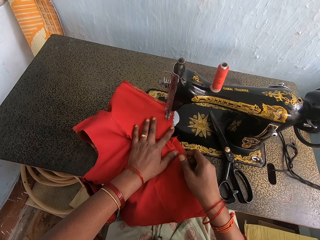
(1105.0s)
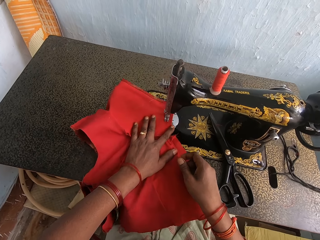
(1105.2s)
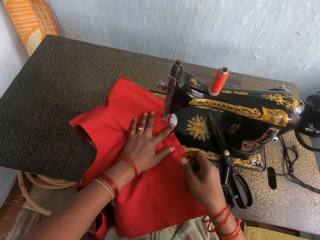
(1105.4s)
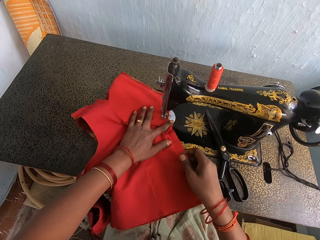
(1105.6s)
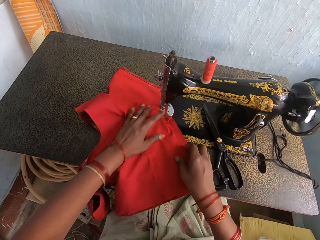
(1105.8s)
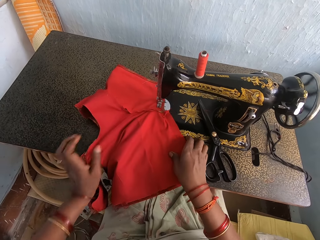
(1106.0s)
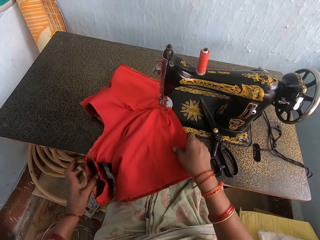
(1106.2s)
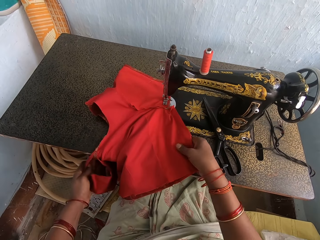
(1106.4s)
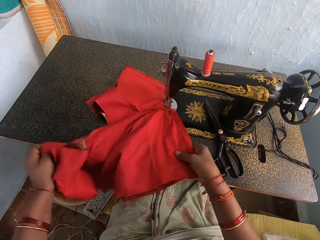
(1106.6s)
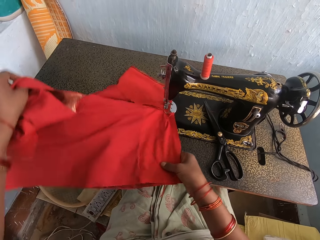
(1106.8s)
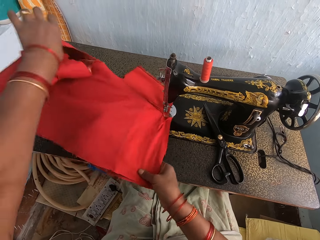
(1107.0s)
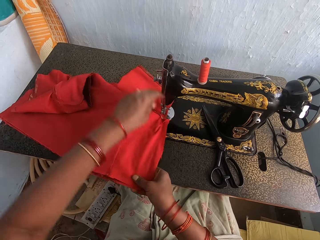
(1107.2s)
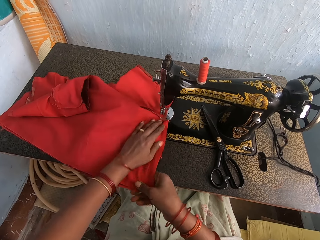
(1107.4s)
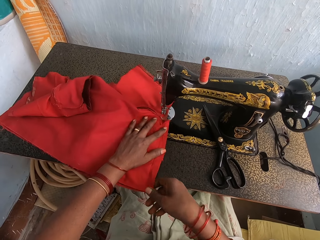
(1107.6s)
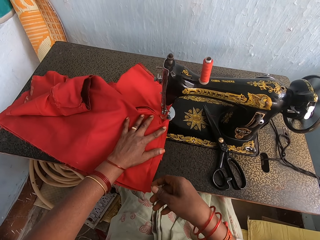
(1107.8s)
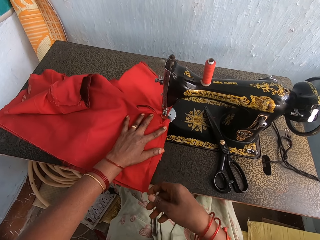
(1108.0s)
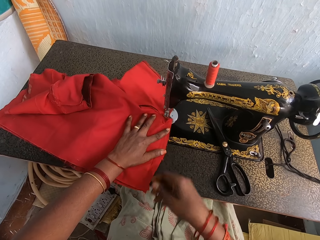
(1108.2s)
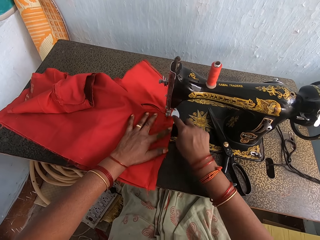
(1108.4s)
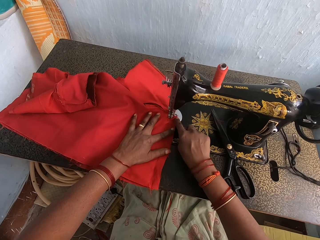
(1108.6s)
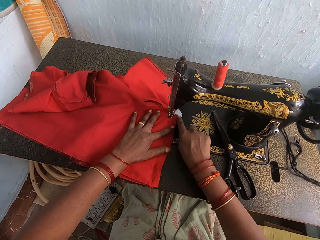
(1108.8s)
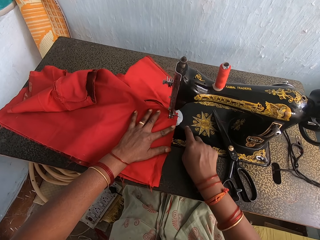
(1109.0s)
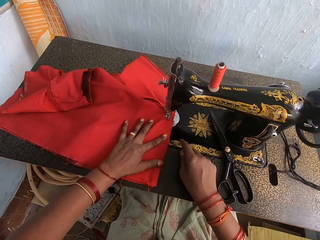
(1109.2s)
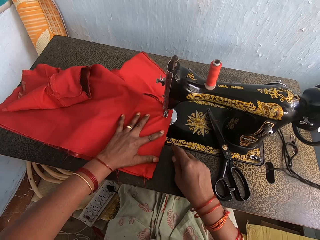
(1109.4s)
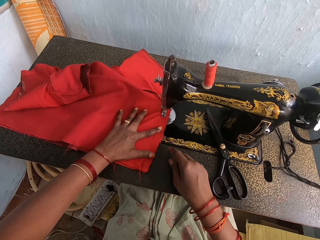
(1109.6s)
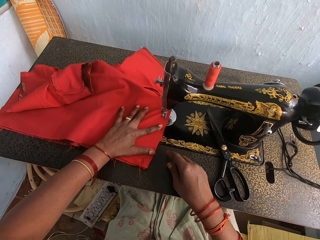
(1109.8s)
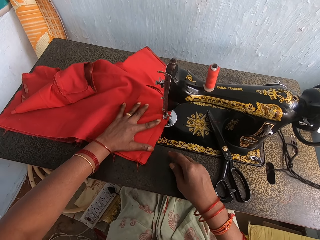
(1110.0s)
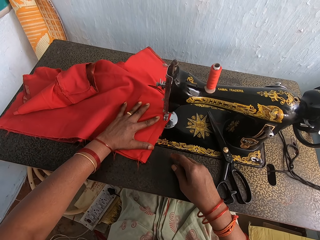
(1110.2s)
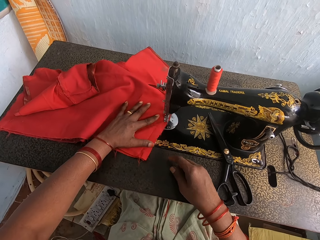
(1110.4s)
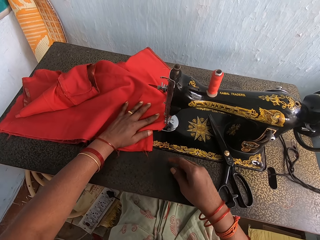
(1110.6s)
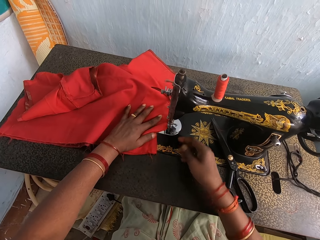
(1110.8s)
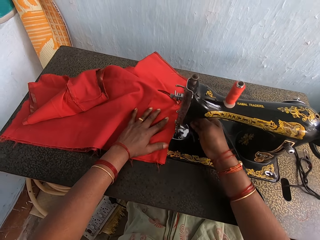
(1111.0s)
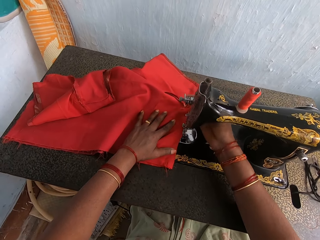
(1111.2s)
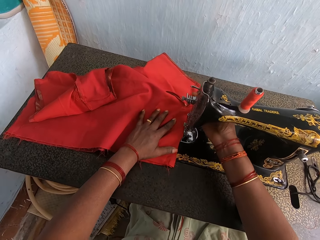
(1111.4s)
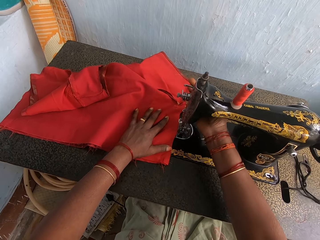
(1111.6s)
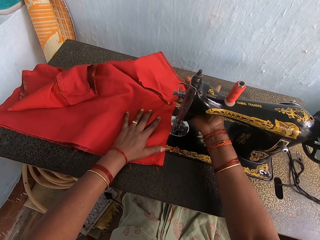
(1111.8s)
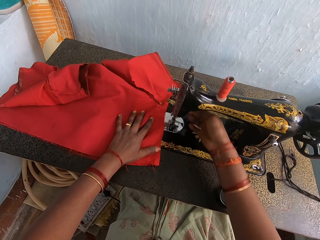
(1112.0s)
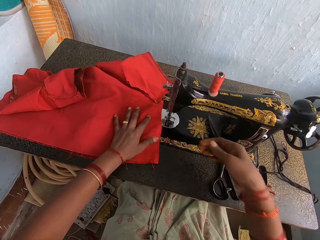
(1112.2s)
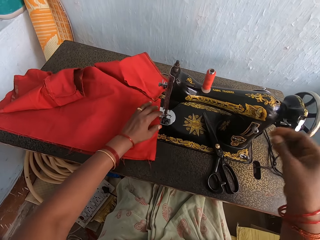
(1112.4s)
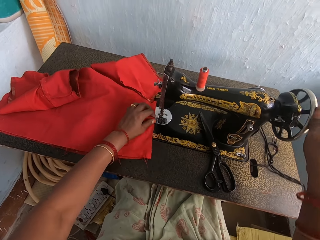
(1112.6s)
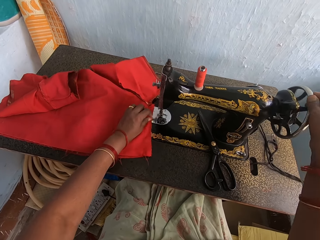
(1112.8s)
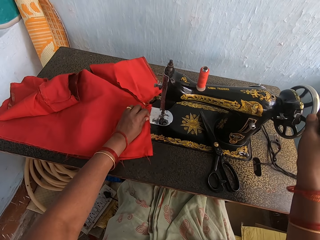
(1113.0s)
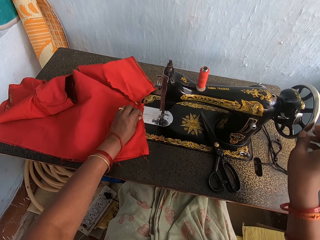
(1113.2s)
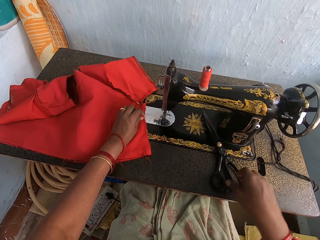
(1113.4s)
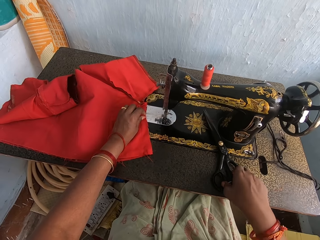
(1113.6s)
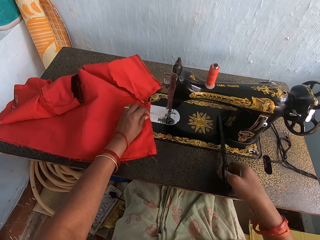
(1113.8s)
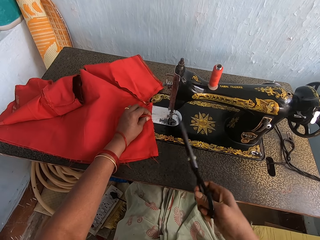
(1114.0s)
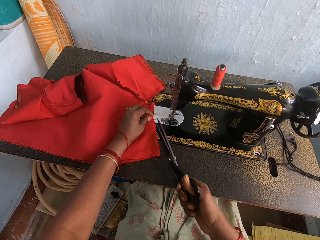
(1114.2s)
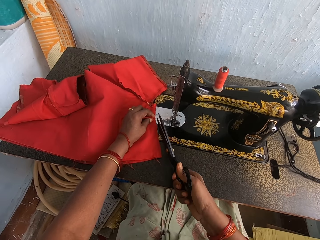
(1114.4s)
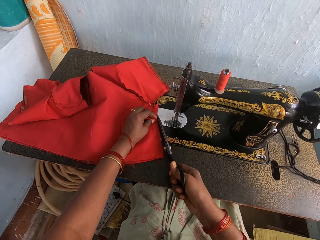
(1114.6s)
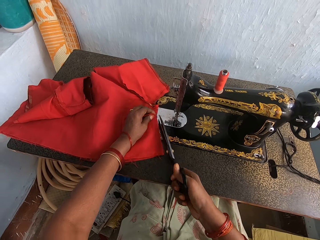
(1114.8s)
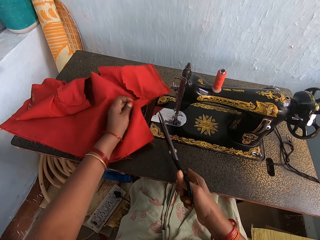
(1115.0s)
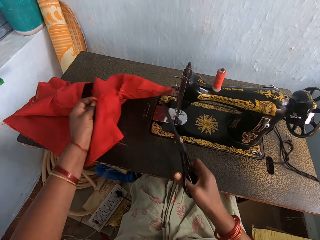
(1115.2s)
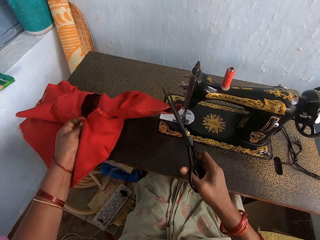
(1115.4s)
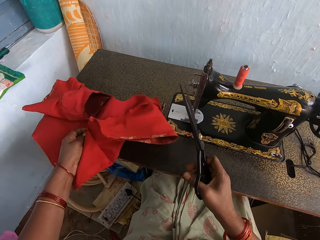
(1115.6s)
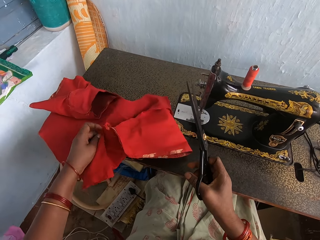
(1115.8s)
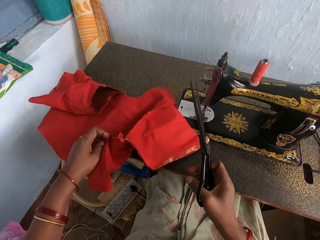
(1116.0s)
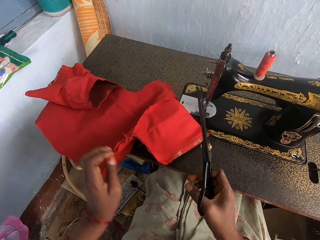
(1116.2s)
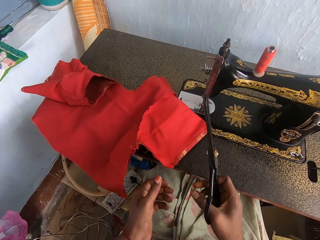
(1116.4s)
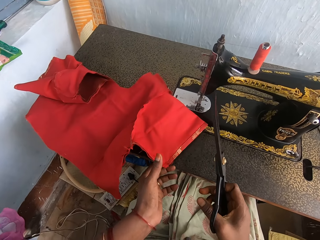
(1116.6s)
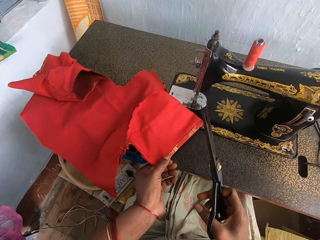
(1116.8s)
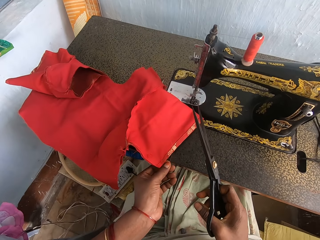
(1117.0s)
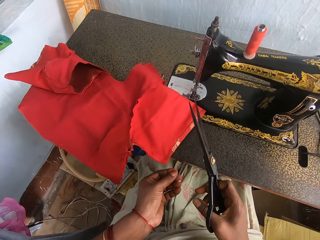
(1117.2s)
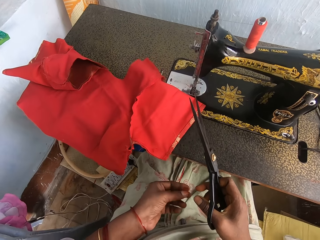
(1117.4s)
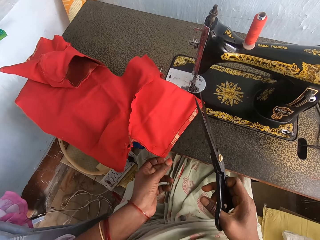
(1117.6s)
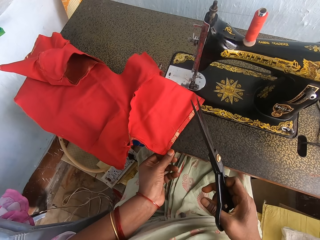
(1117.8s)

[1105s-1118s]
The camera wearer sews the top with the sewing machine. He adjusts the top with his hands. He sews the top with the sewing machine. He lifts the reverse lever with his hand. He rotates the wheel with his hand. He picks the scissors from the table. He cuts the thread with the scissors. He moves the top aside. He looks at the piece of cloth.

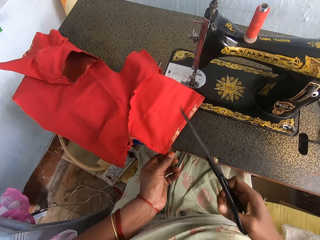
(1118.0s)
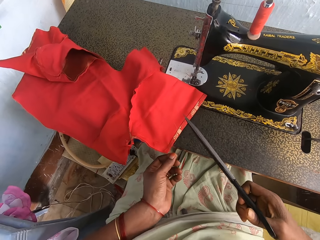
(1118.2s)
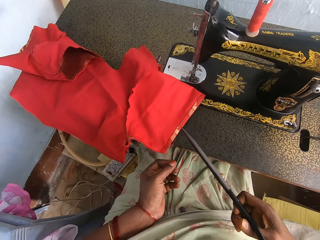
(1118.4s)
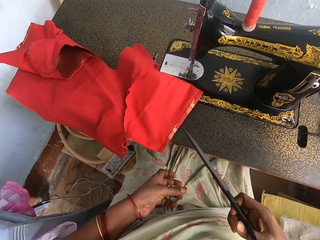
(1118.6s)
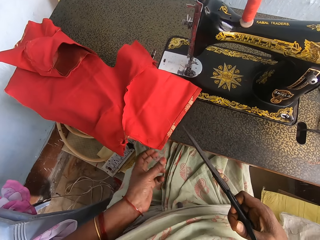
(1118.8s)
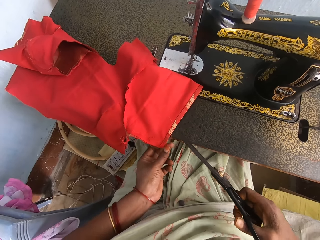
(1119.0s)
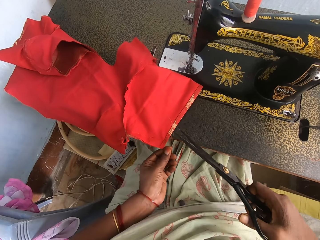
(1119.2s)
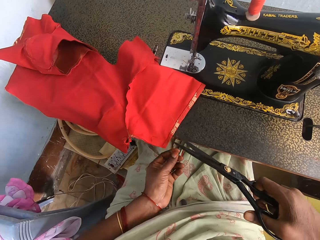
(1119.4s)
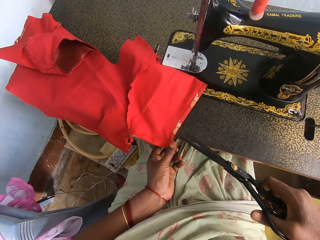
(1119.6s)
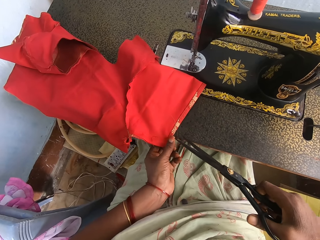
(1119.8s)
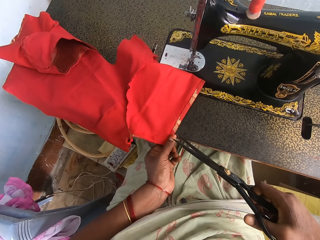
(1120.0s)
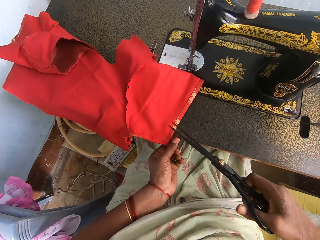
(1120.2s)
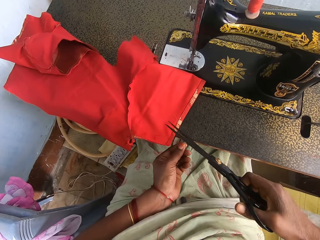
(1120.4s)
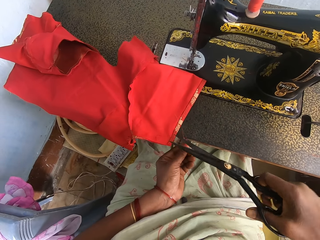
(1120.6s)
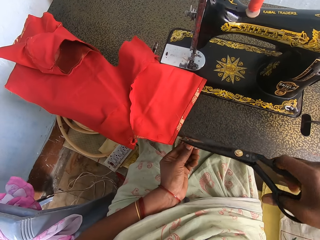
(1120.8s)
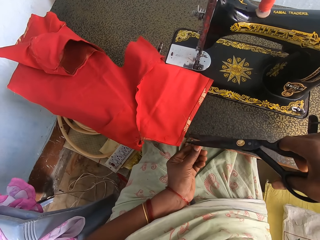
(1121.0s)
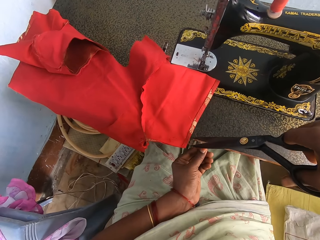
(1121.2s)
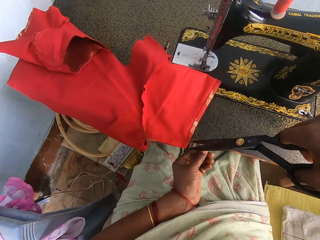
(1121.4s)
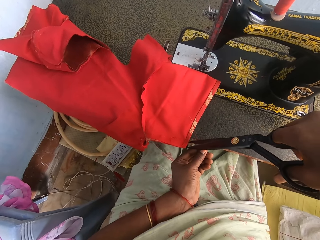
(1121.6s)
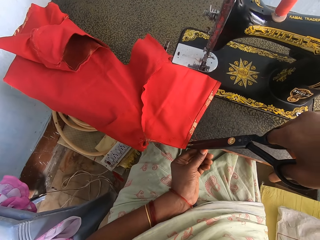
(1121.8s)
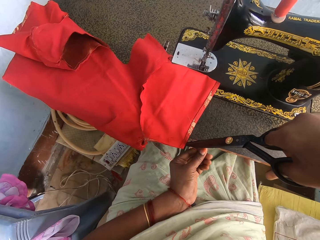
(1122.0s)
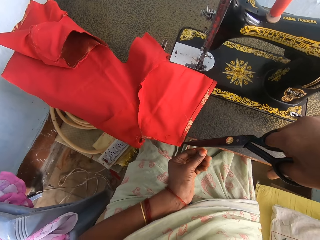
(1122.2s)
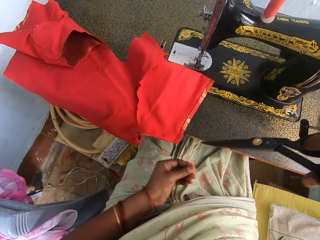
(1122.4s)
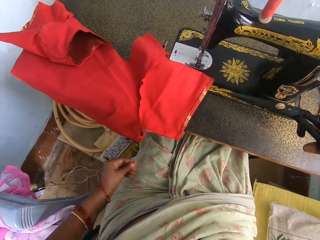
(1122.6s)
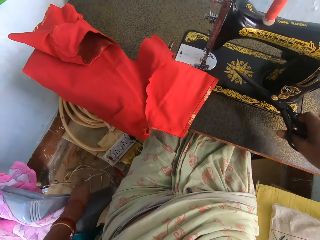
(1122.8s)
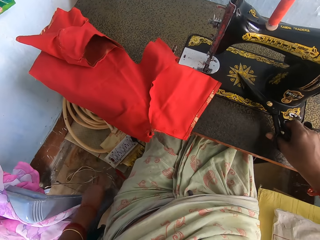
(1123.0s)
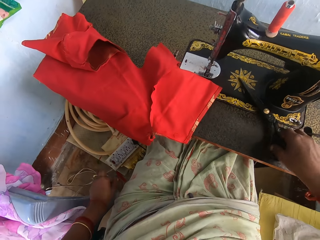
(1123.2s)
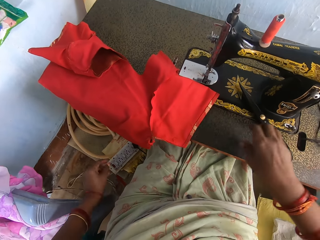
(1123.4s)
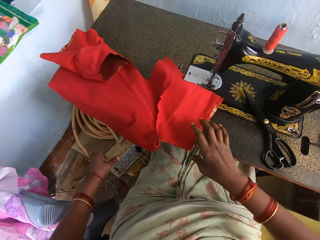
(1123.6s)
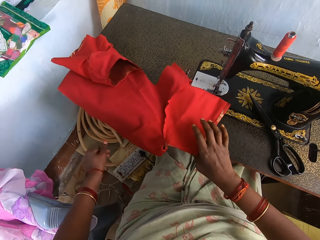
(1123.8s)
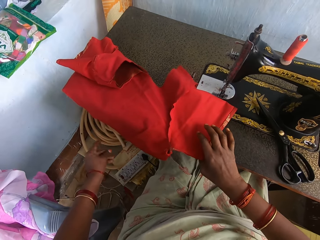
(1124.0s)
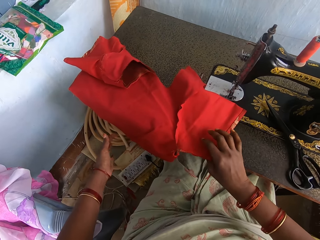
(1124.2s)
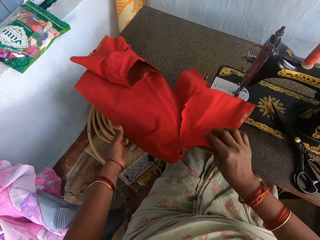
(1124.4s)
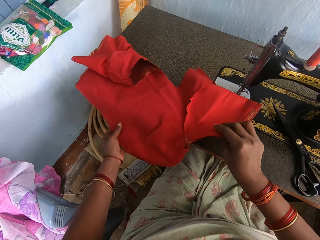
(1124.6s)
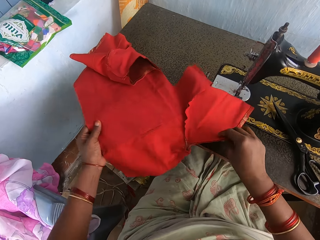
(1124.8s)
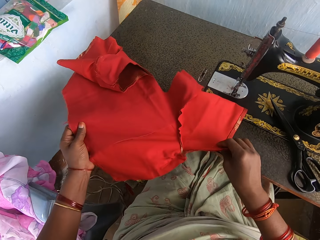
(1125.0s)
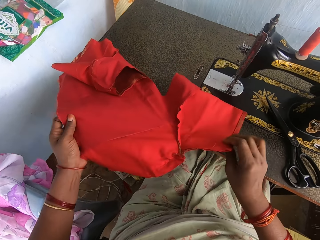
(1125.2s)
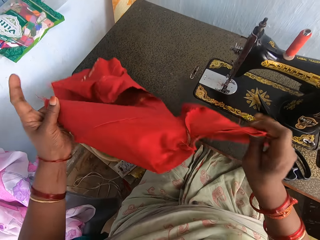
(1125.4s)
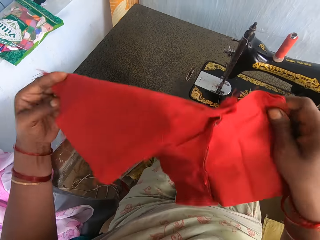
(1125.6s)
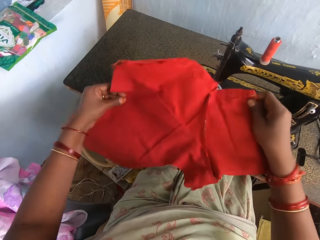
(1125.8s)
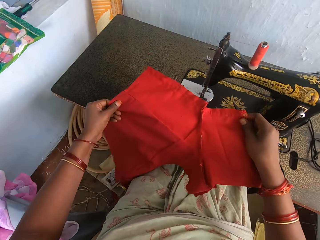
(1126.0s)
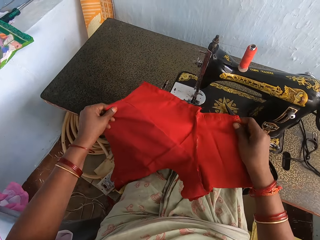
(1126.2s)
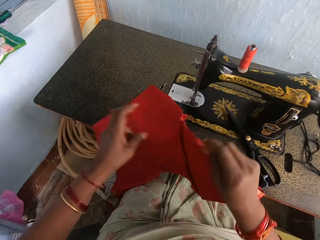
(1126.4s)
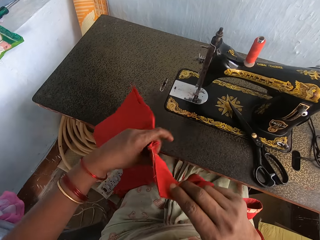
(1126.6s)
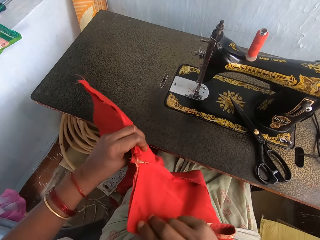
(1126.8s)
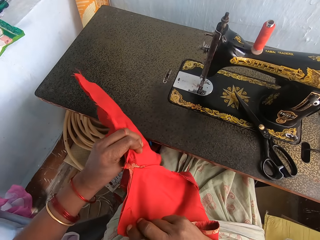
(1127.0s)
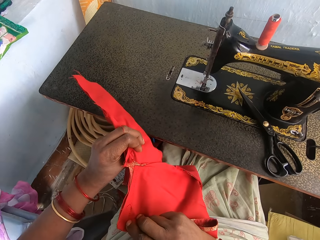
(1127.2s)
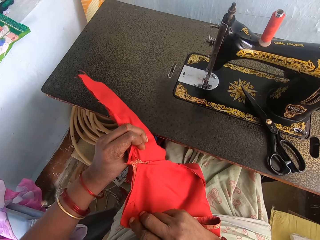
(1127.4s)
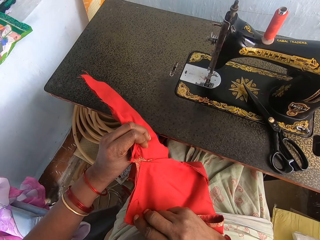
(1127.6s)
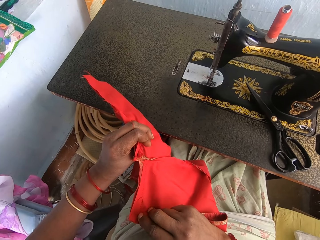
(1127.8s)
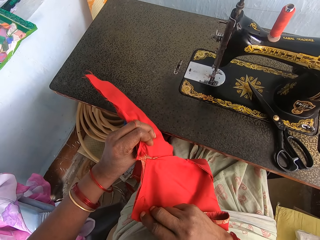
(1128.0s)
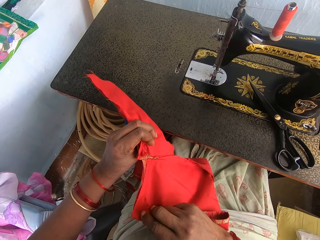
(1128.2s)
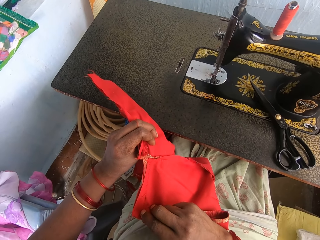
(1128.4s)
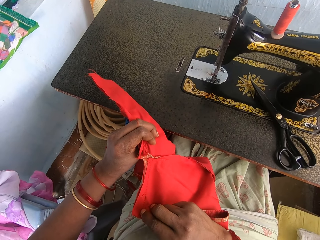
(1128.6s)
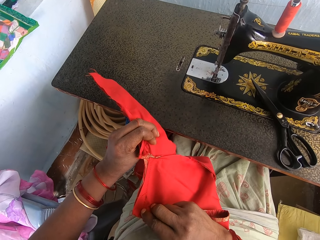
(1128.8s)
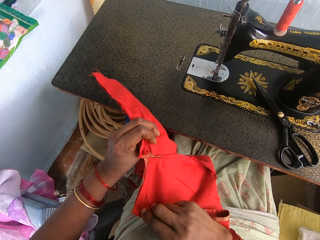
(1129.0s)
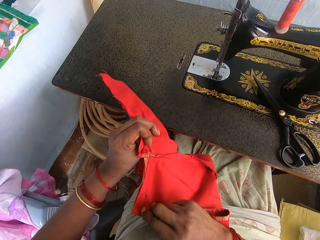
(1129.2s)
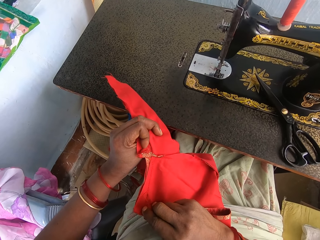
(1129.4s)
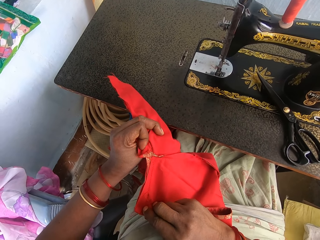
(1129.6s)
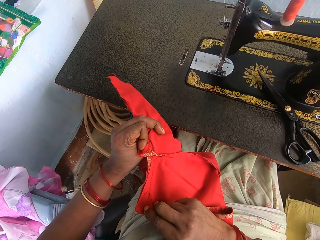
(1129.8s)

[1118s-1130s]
The camera wearer pulls the thread with their hand. They cut the hanging threads on the cloth with the scissors. They place the scissors on the table. They shake their hand. They lift the top or piece of cloth from the table. They turn the piece of cloth. They place the top on the table. They lift the top from the table.
